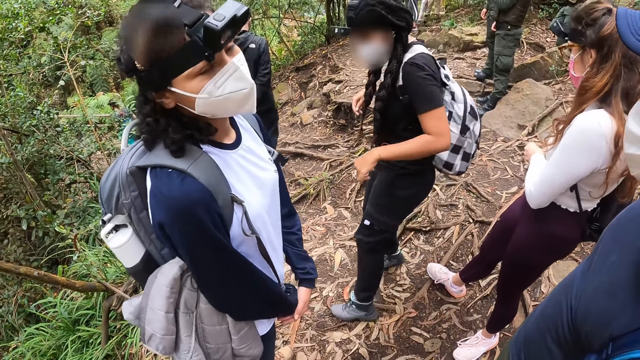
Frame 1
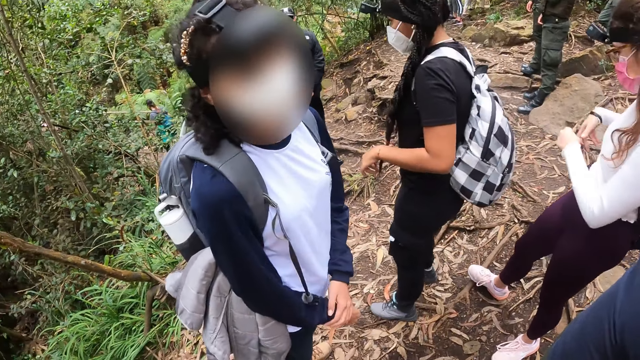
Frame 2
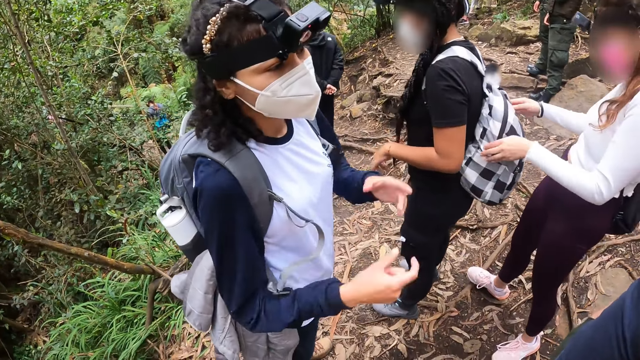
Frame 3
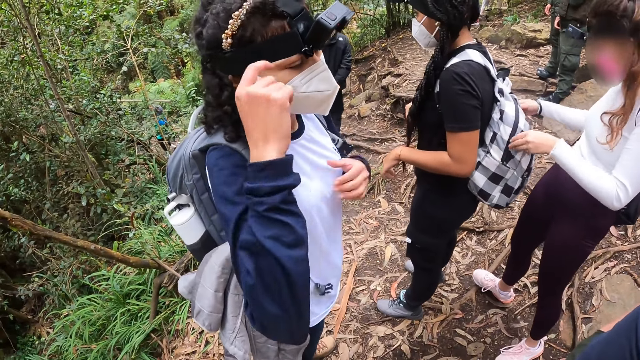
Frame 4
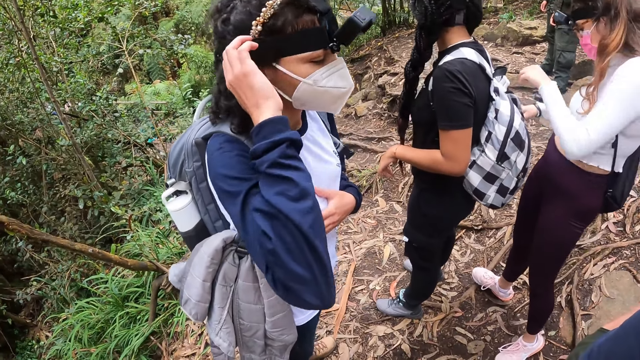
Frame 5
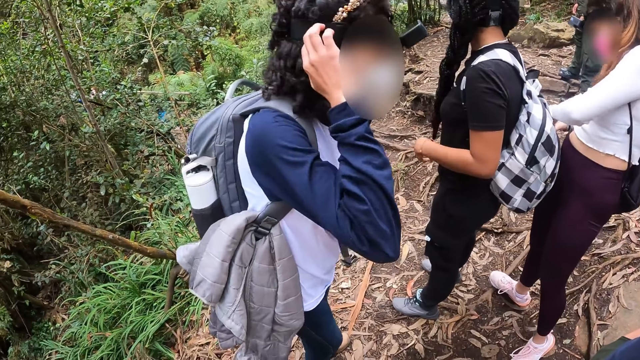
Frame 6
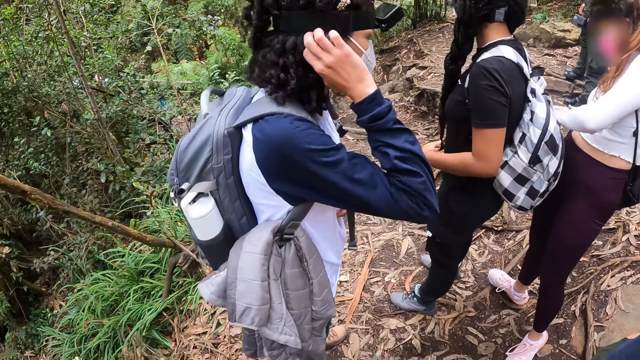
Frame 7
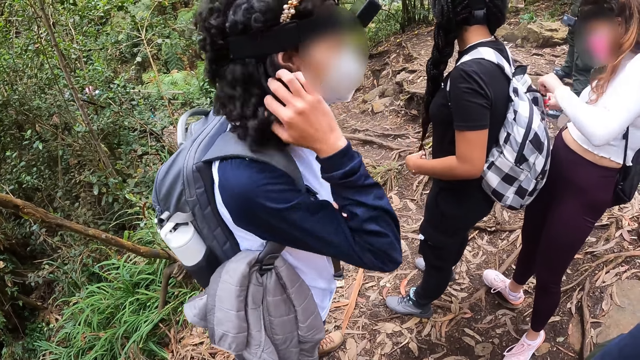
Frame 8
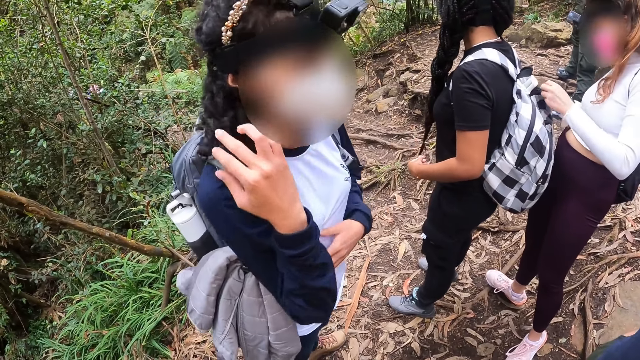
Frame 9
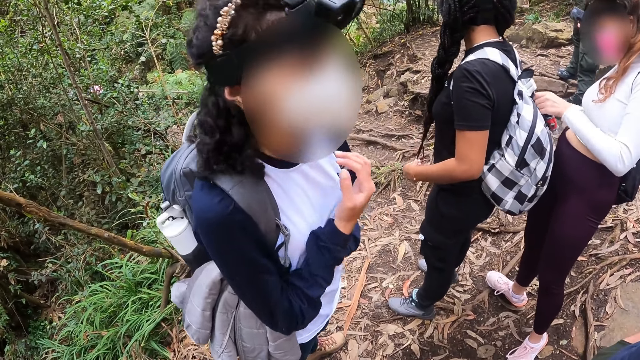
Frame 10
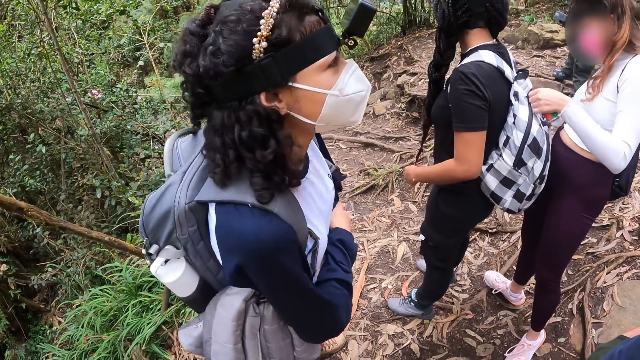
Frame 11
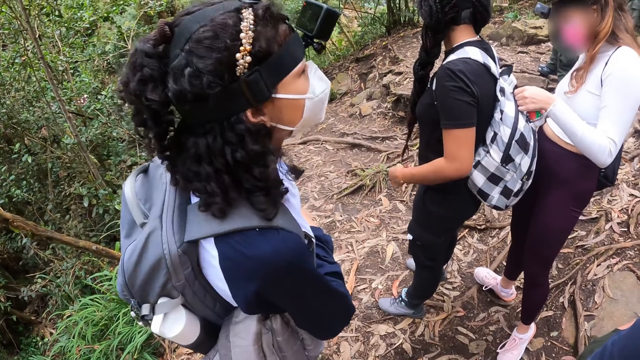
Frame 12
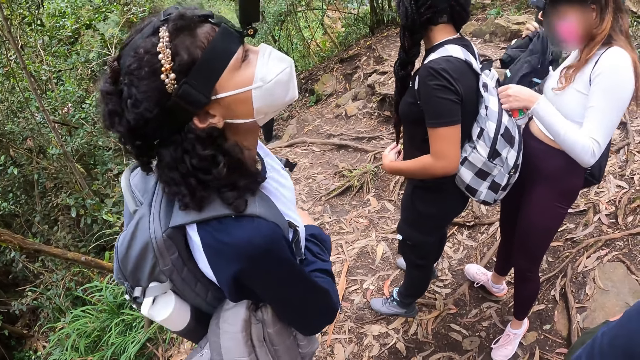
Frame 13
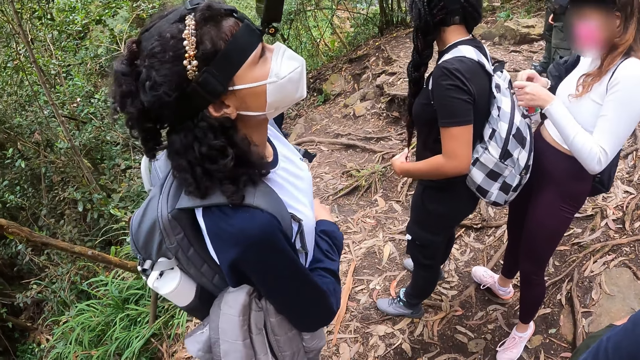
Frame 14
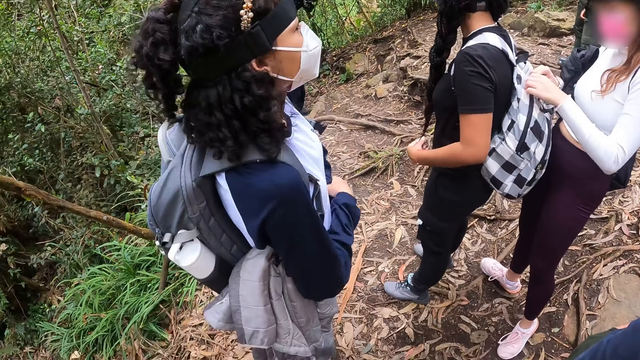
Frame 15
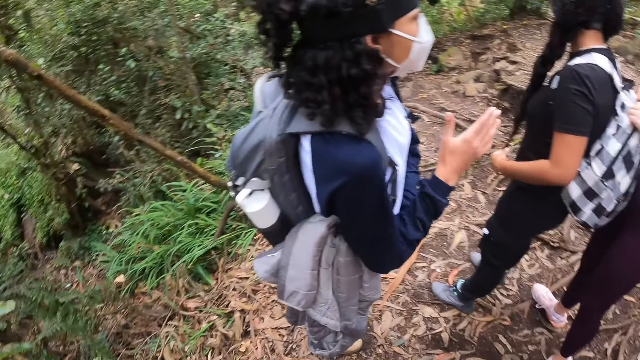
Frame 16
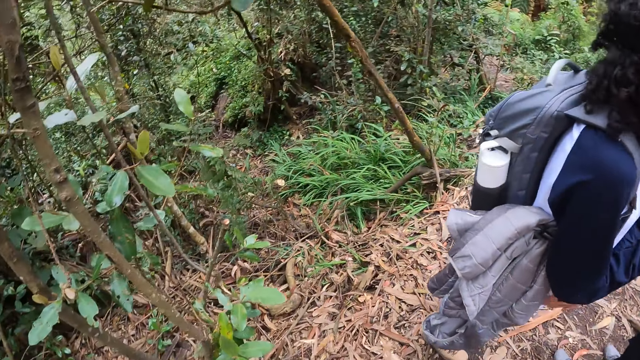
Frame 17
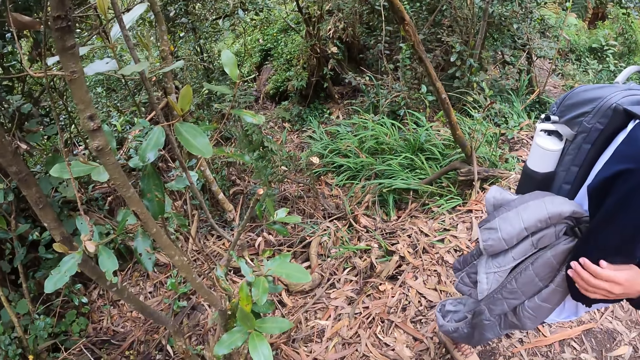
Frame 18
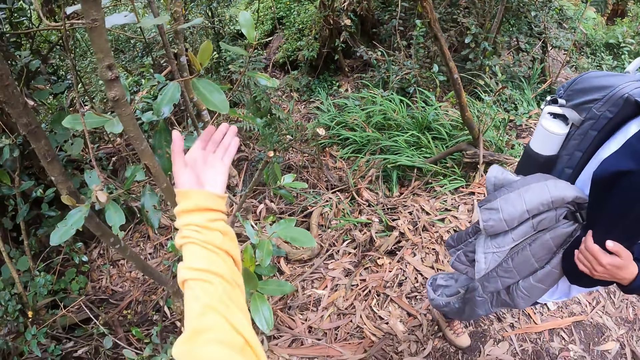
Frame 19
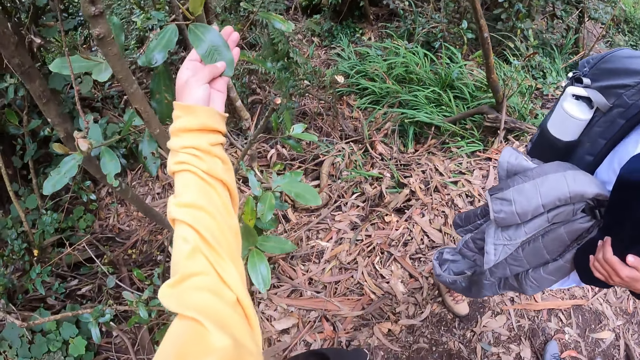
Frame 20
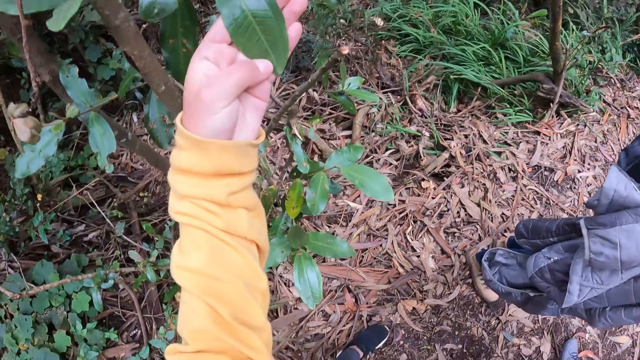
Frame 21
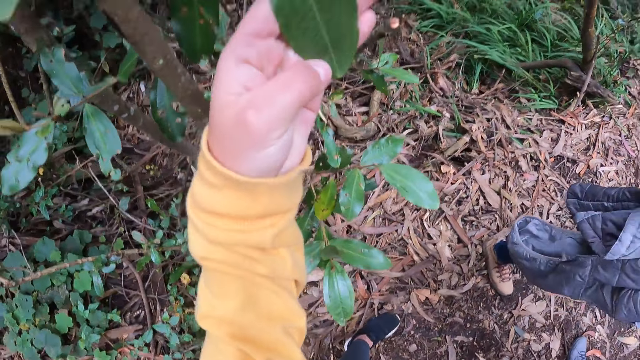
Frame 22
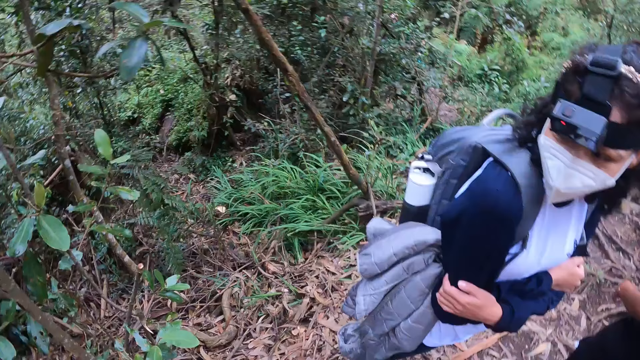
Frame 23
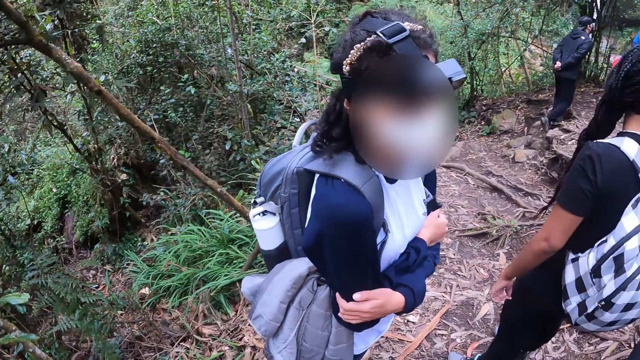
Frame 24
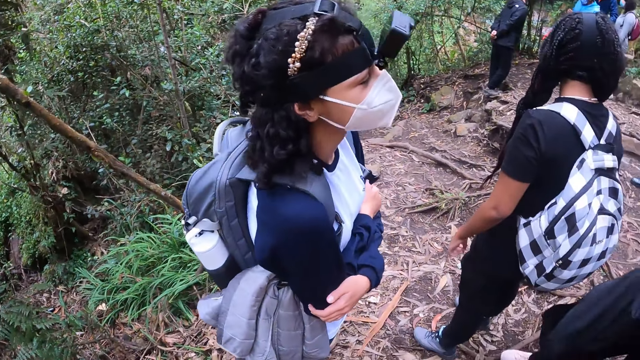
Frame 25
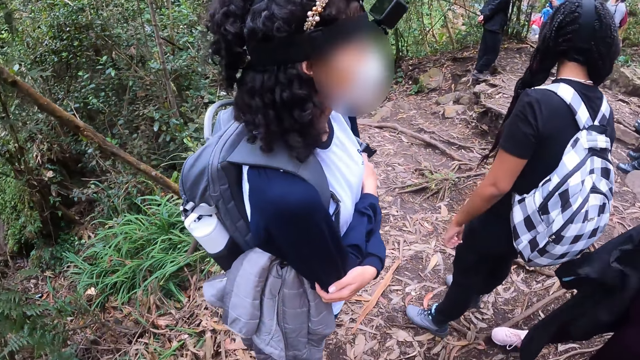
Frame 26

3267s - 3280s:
A woman nods her head. Another woman opens a backpack behind a third woman with her left hand. The first woman gestures her hands. The first woman plays with her hair with her right hand and holds her hair. The first woman pulls her hair, pulls her hand off her hair and holds her hand. The second woman removes a sport jacket from the backpack behind the third woman with her right hand. The first woman lifts her head. The second woman closes the backpack behind the third woman with her right hand. The first woman gestures her hand. The camera wearer looks around the forest. They hold a leaf on a tree with their left hand. They examine the leaf. They pull their hand off the leaf. The first woman looks around the field.

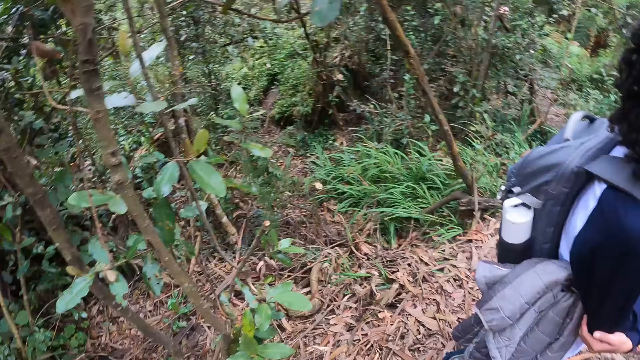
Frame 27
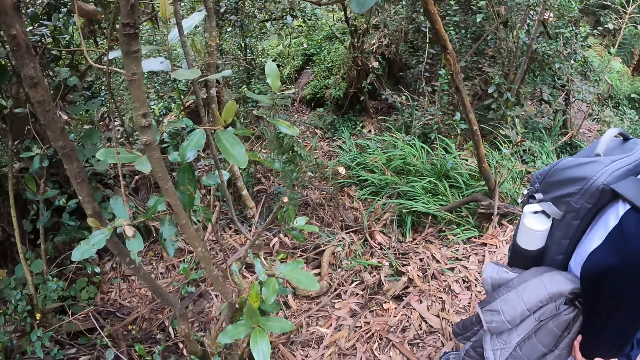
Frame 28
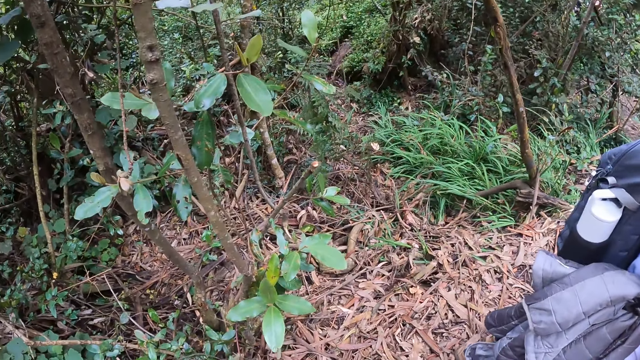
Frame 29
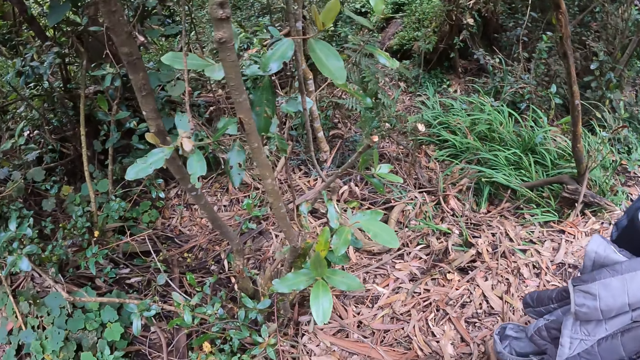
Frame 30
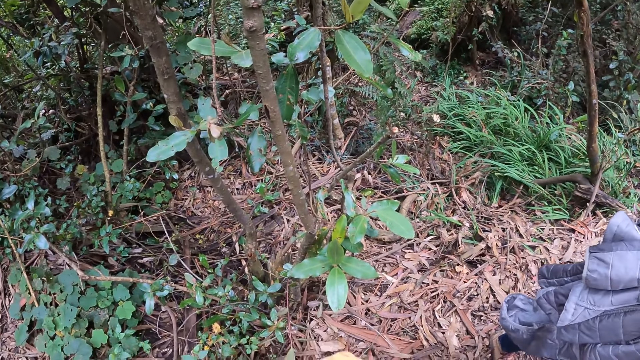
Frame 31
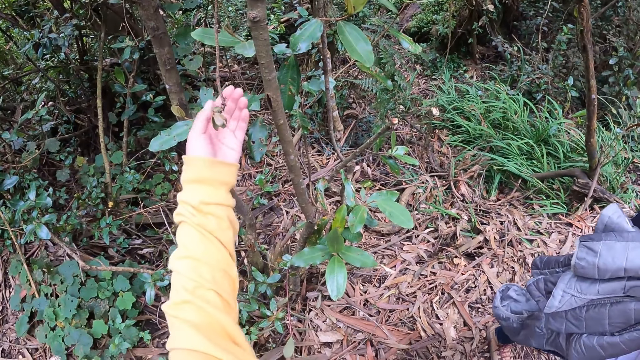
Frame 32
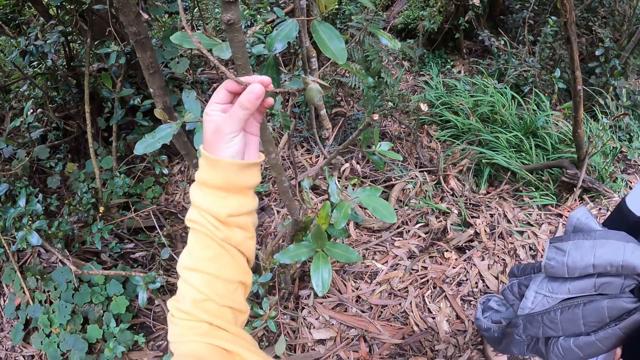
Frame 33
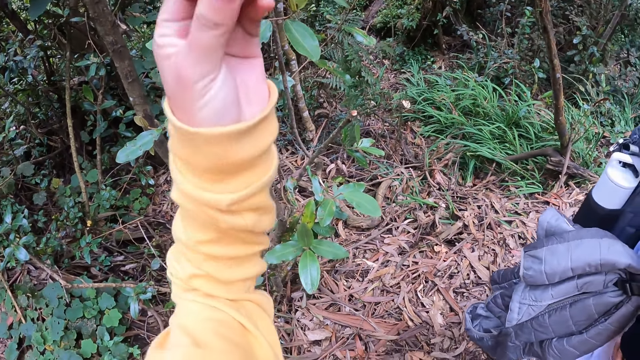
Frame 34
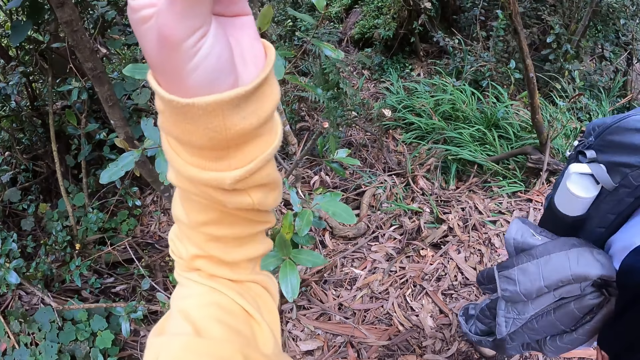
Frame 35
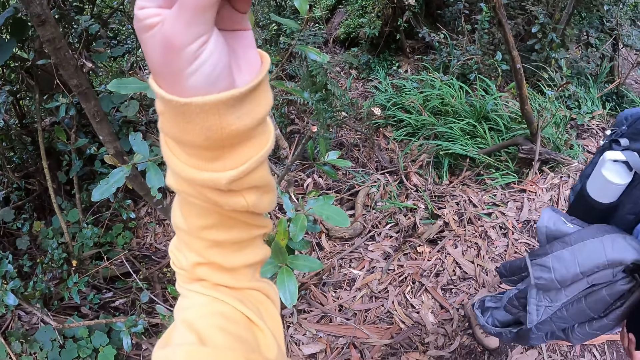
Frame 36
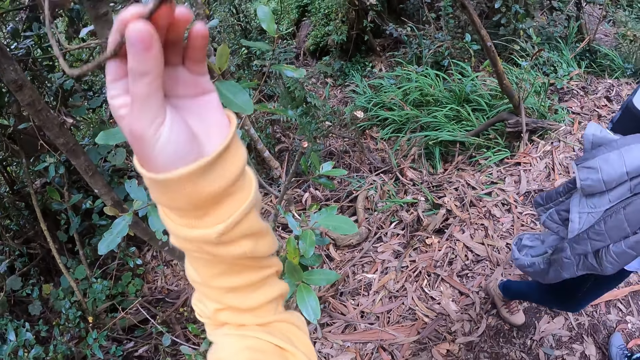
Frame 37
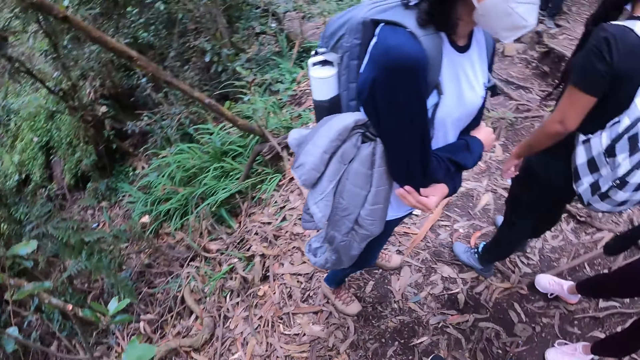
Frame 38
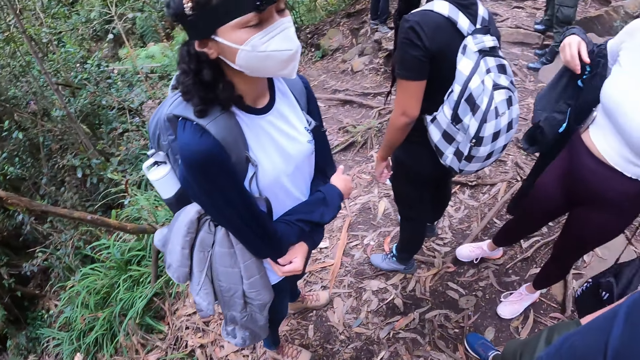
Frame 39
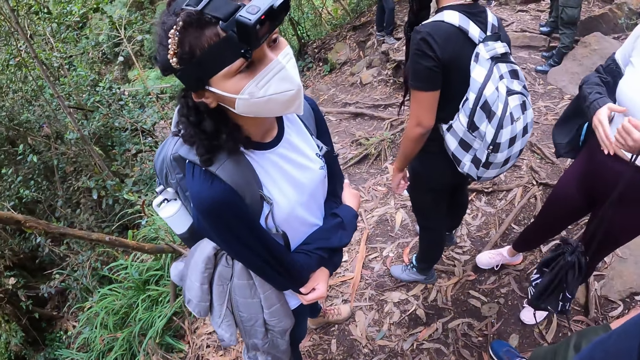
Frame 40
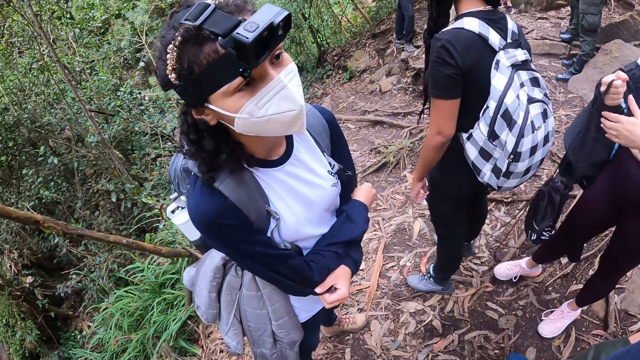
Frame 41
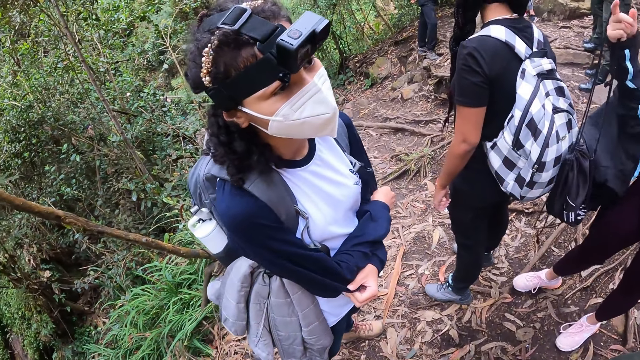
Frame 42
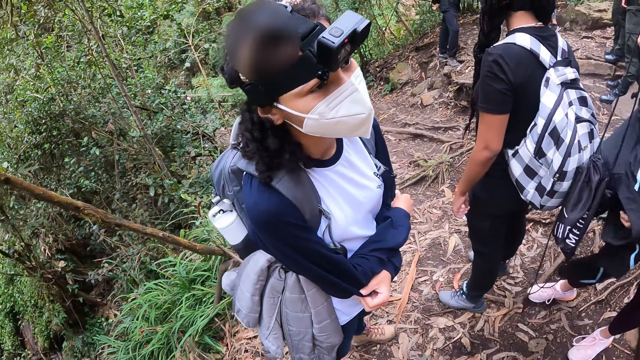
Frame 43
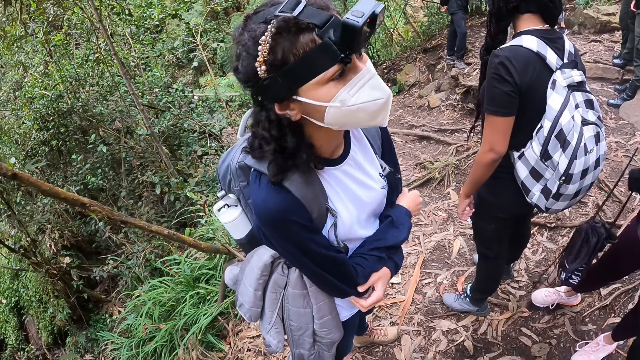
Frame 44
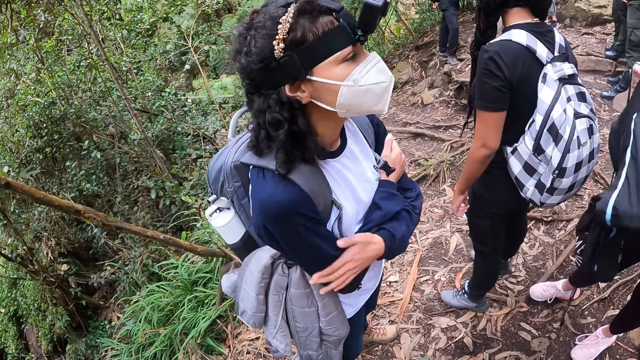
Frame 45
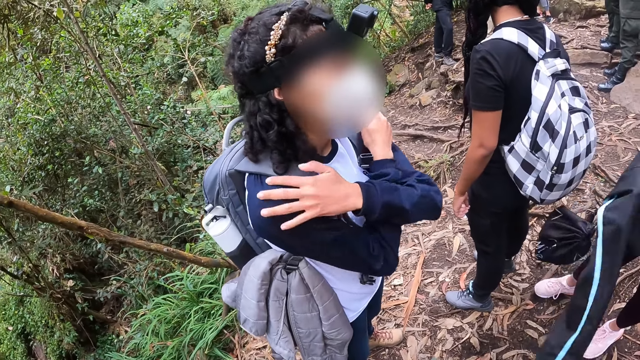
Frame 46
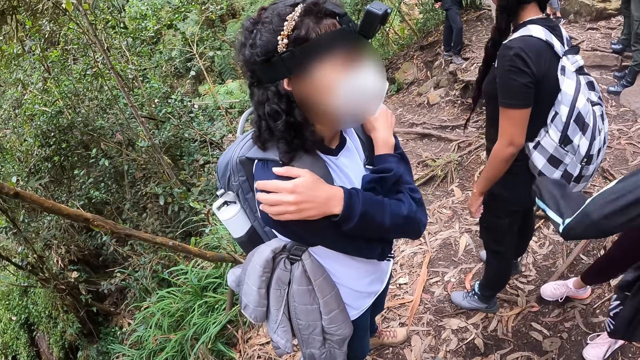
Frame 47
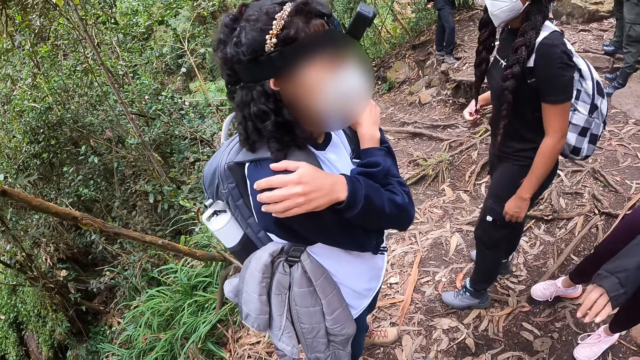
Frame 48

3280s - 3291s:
The camera wearer looks around the forest. They hold a branch of the tree with their left hand. They pick up the branch. They lift the branch. They drop the stem. A woman passes a gym sack in her left hand to her right hand. The woman wears the sport jacket. Another woman holds her arms.
